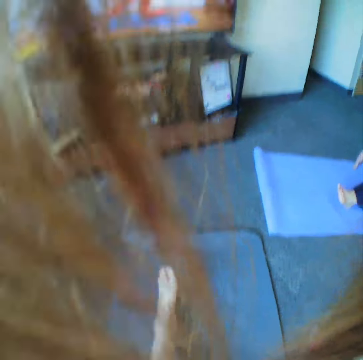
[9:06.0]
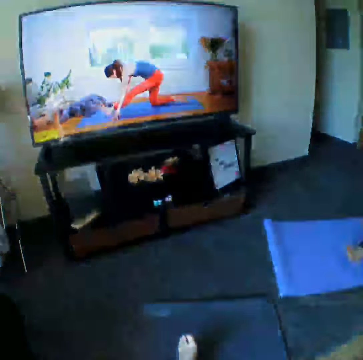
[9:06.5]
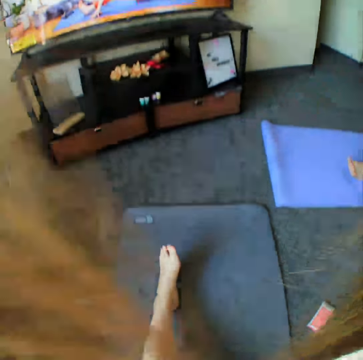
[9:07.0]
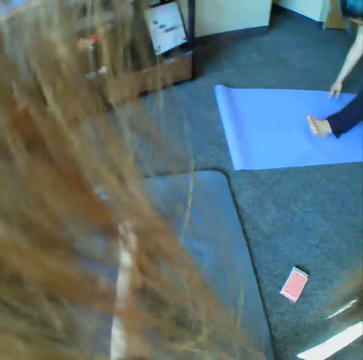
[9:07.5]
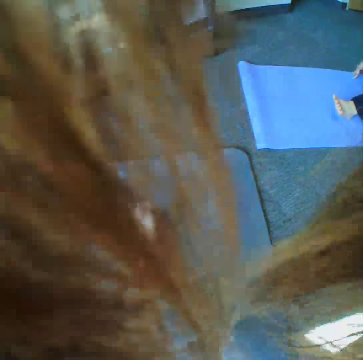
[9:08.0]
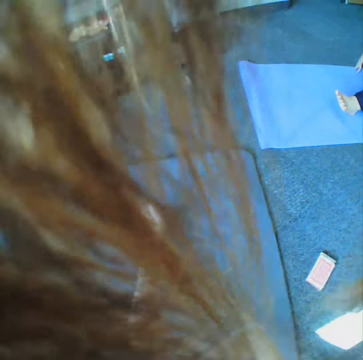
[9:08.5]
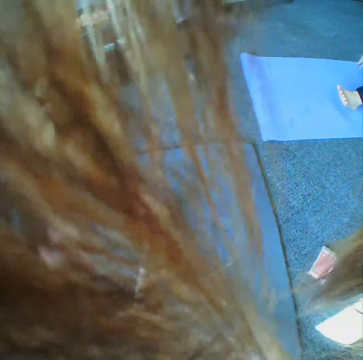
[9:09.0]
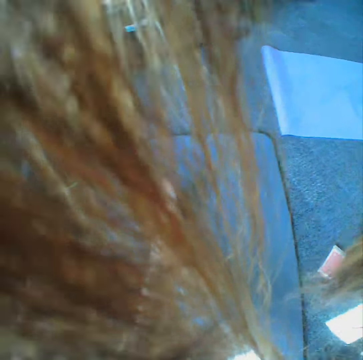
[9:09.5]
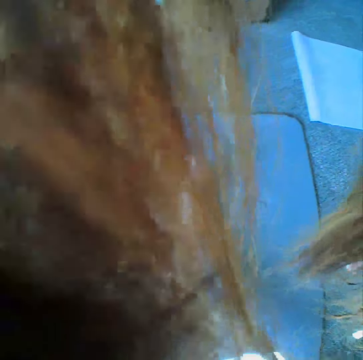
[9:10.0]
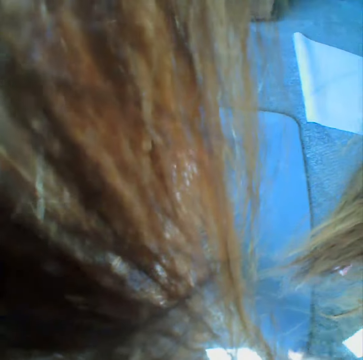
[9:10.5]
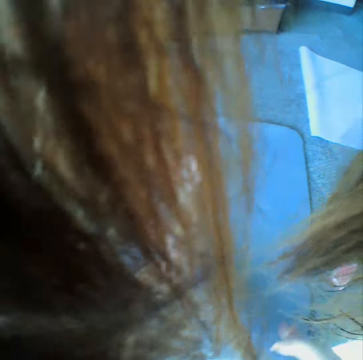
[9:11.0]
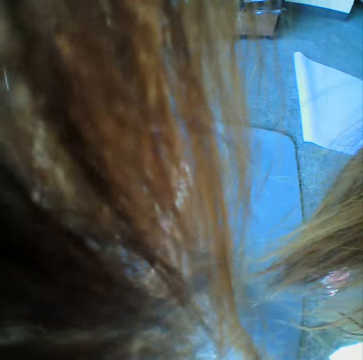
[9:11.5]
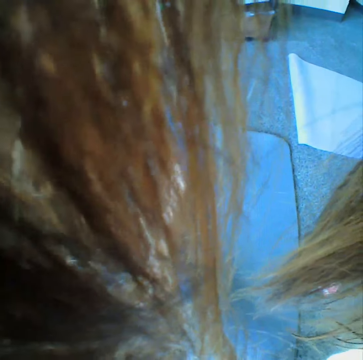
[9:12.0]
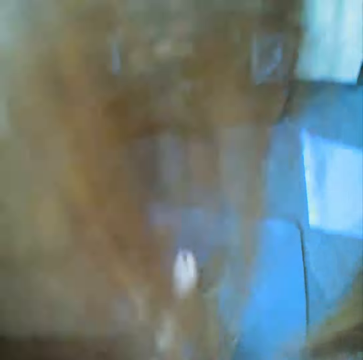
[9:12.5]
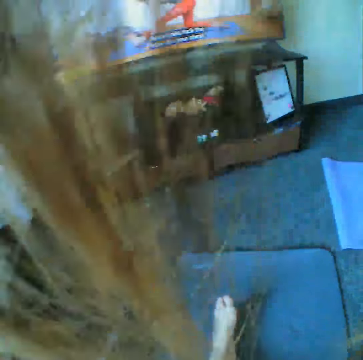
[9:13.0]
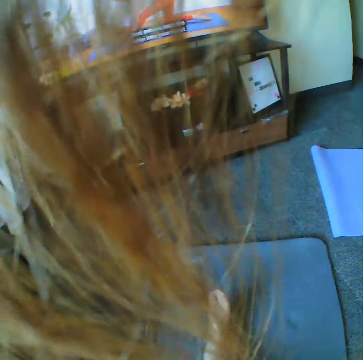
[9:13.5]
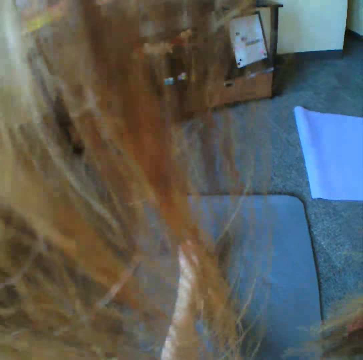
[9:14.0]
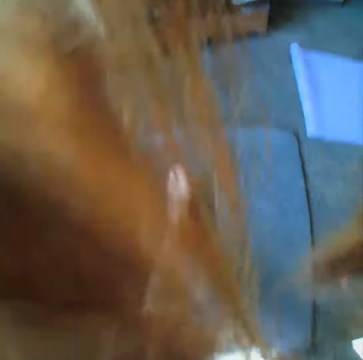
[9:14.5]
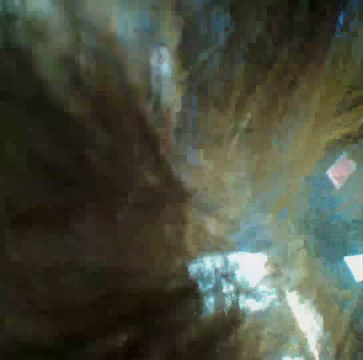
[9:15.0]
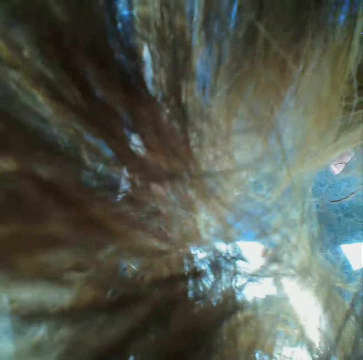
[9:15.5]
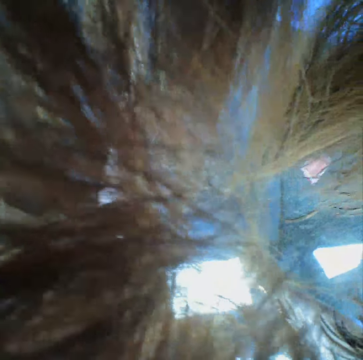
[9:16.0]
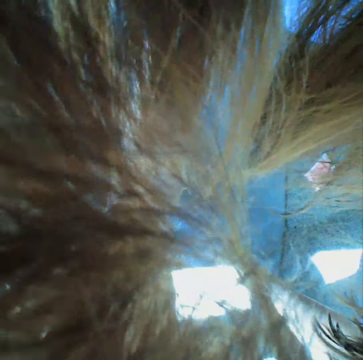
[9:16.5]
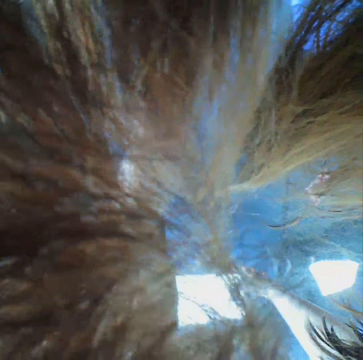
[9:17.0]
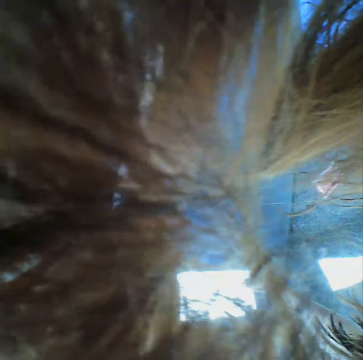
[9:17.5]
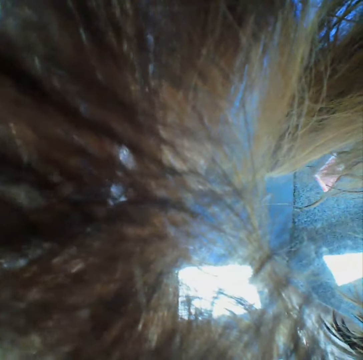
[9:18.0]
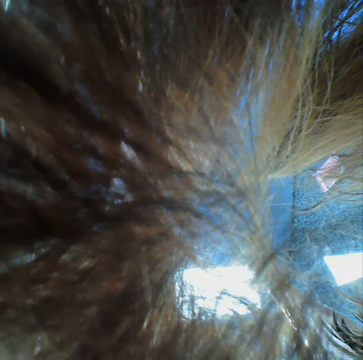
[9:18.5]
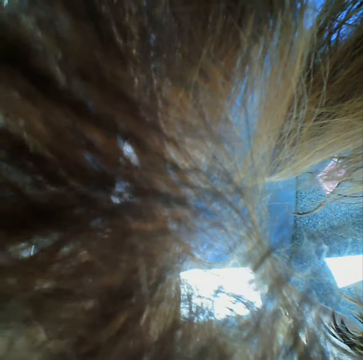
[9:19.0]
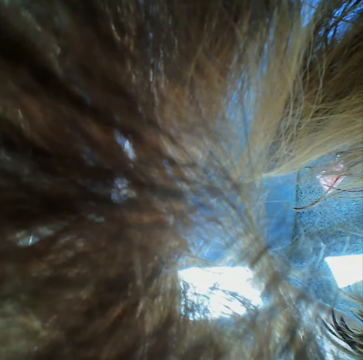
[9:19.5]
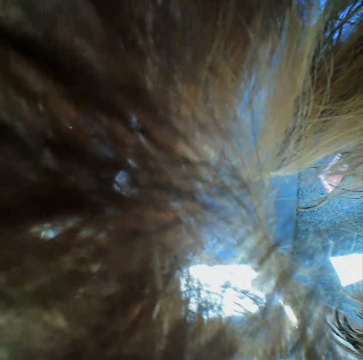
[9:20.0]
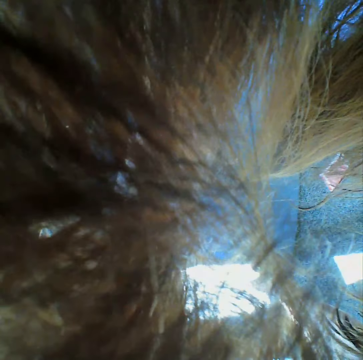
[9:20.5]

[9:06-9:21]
The camera wearer looks around the floor.

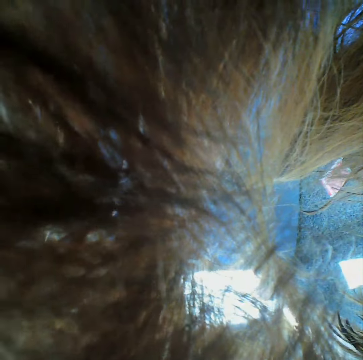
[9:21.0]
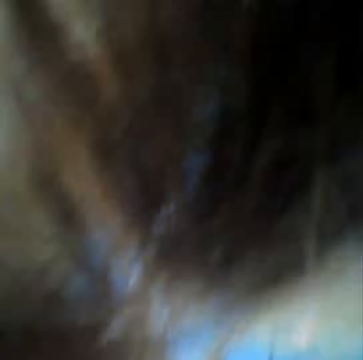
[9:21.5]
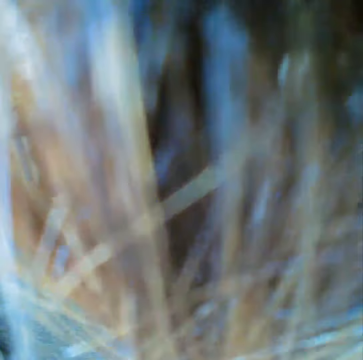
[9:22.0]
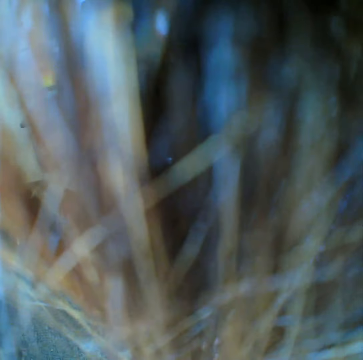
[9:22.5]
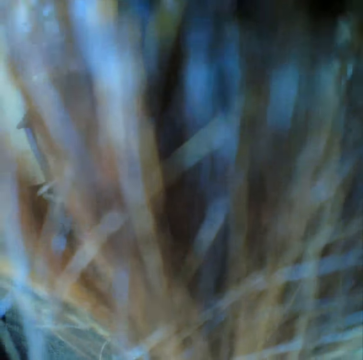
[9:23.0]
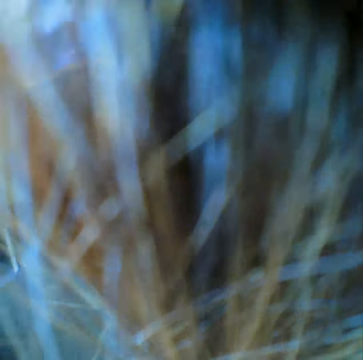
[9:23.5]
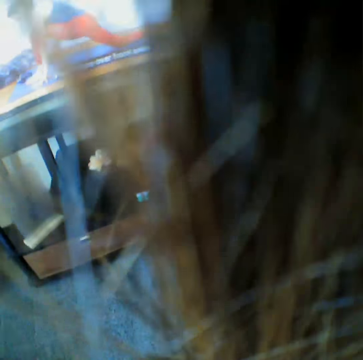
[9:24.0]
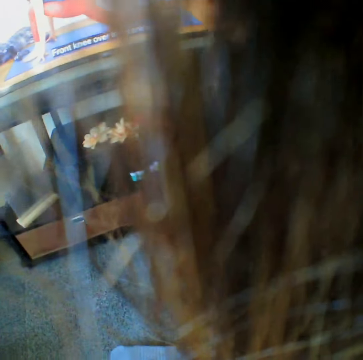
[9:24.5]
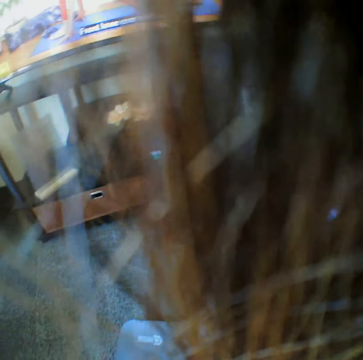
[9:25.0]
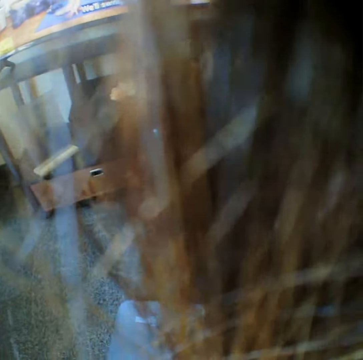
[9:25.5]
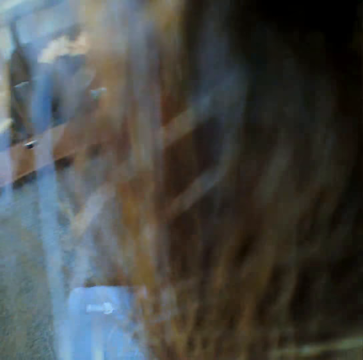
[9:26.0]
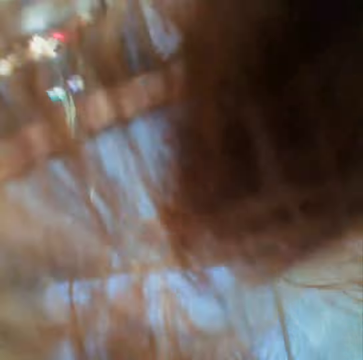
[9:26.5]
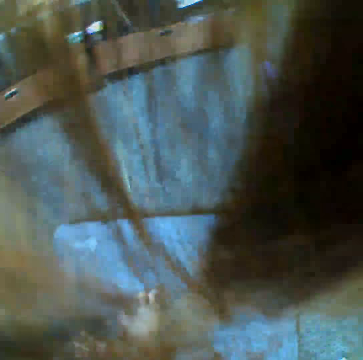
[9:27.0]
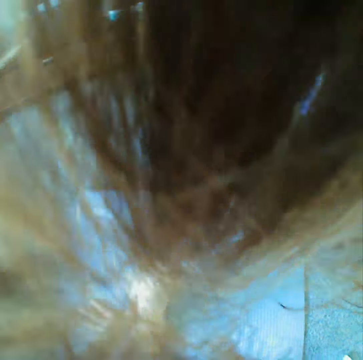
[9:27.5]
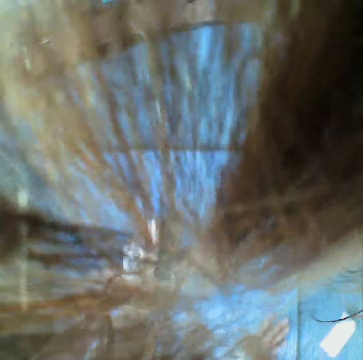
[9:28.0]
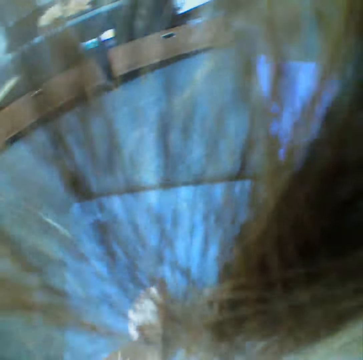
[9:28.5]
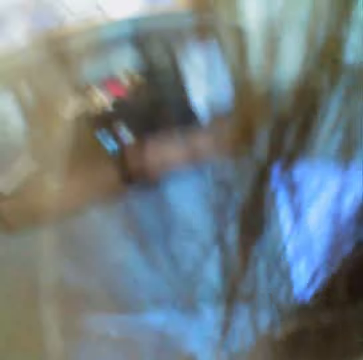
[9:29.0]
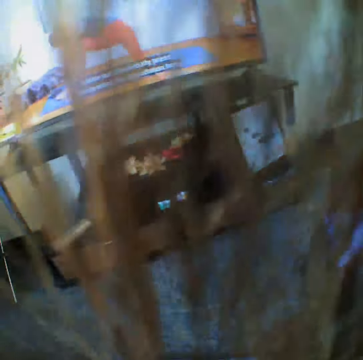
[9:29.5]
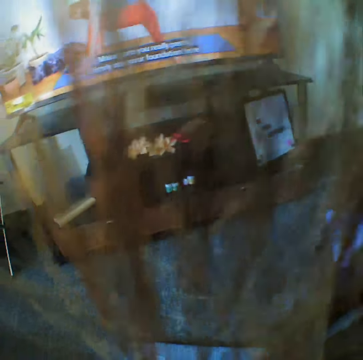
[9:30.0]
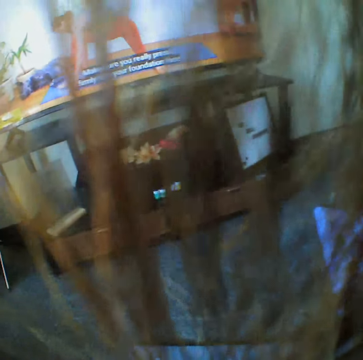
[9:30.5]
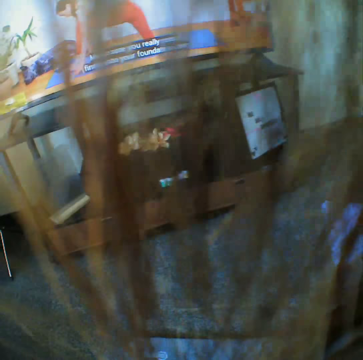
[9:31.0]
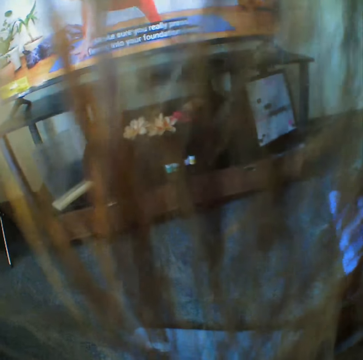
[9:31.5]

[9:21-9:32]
The camera wearer stretches legs on a yoga mat.

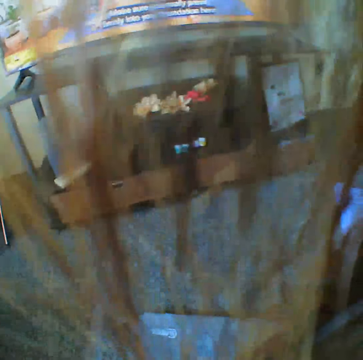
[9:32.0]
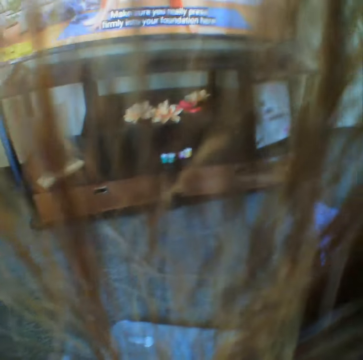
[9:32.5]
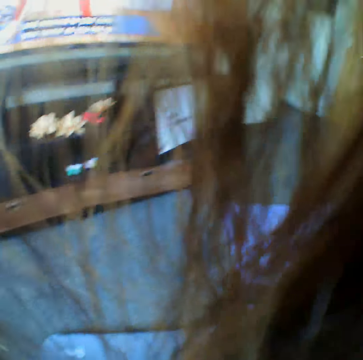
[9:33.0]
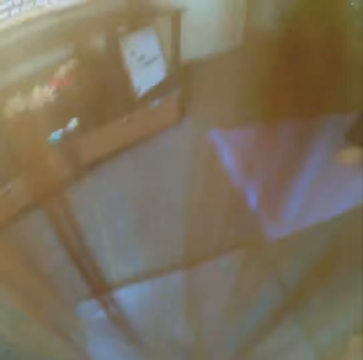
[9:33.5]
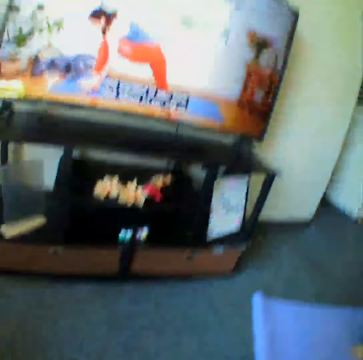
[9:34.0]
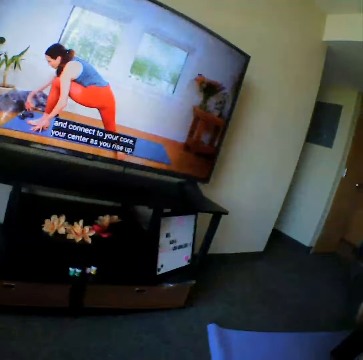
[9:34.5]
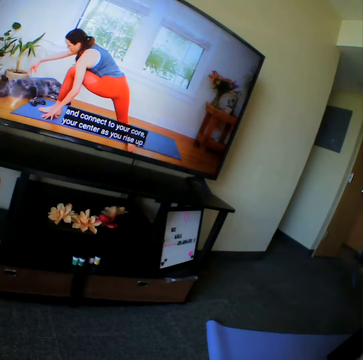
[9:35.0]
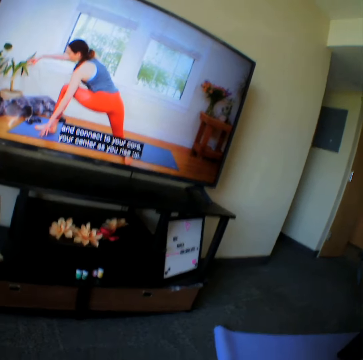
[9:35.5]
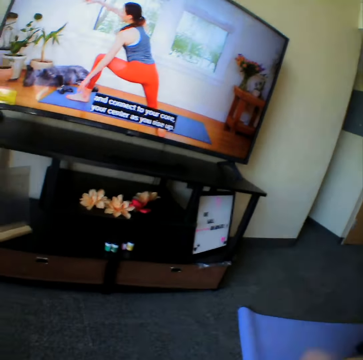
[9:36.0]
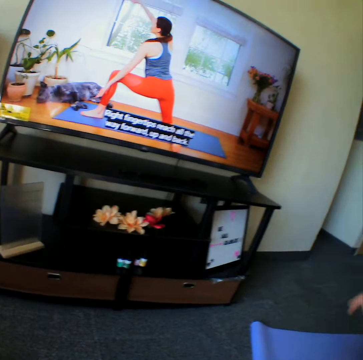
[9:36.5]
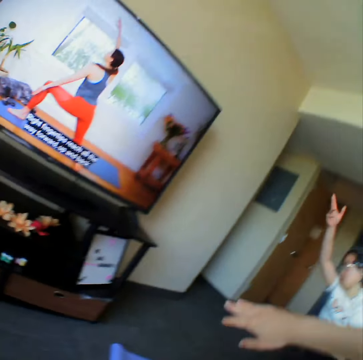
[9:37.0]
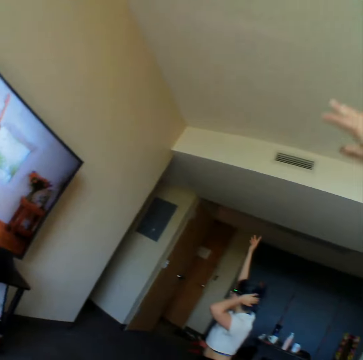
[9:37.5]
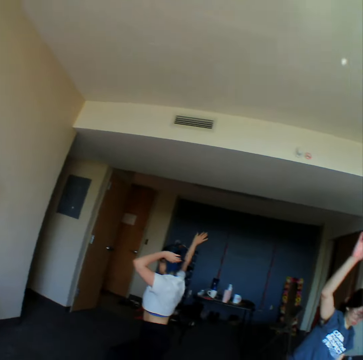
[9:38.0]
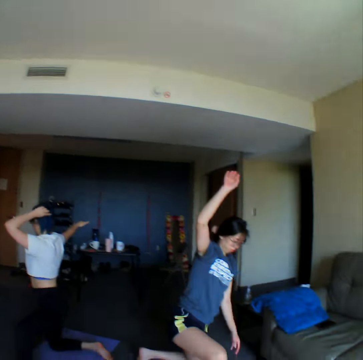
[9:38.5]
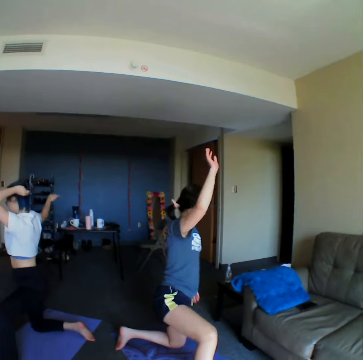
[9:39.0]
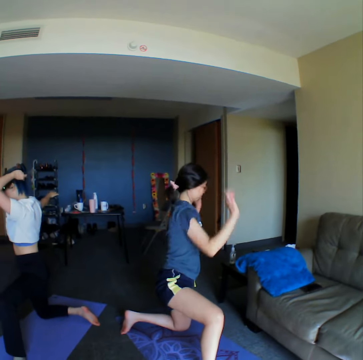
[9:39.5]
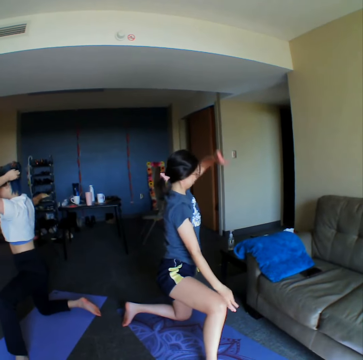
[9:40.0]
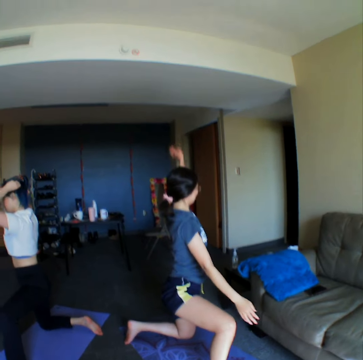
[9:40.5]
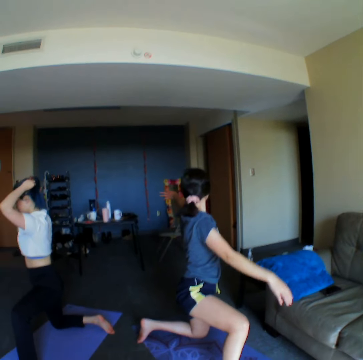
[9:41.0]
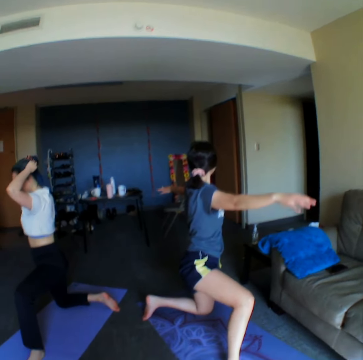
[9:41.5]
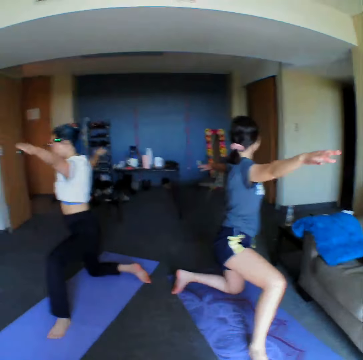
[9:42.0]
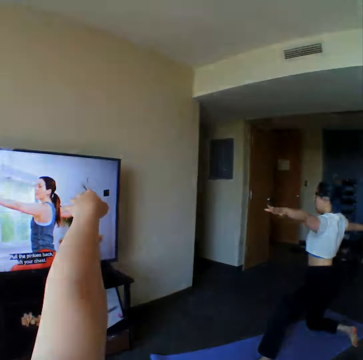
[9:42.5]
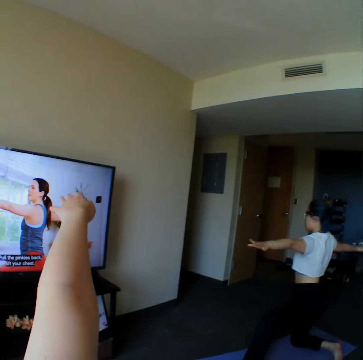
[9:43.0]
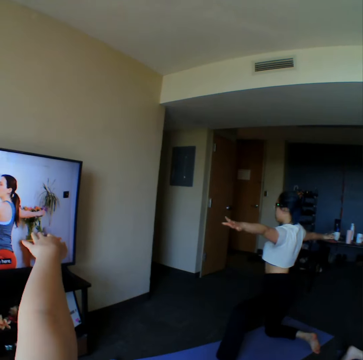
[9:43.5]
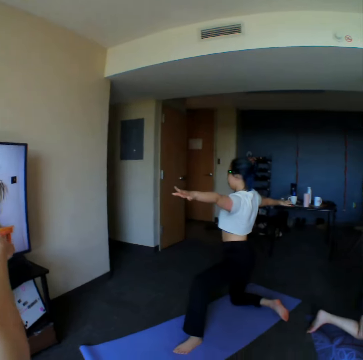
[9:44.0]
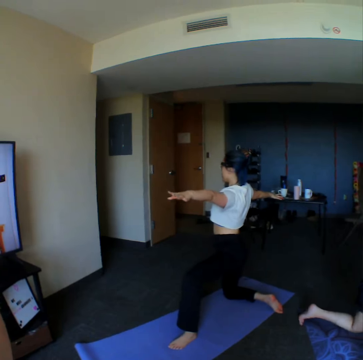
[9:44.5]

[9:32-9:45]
The camera wearer looks at the television. They raise the hand up and stretch hands. A woman stretches hands. Another woman stretches hands. The camera wearer turns around the room. They stretch the hands sideways.
